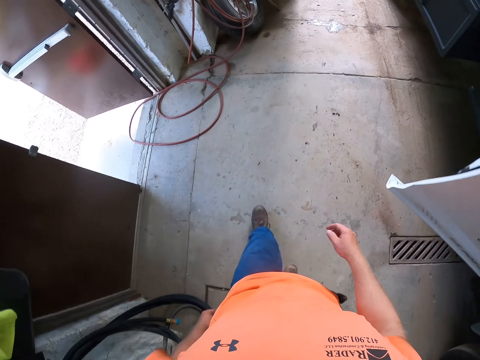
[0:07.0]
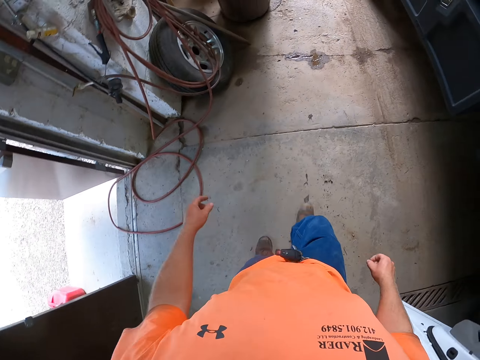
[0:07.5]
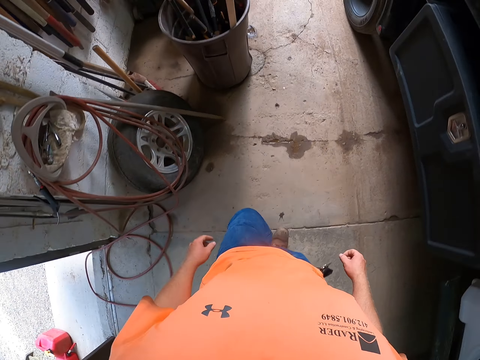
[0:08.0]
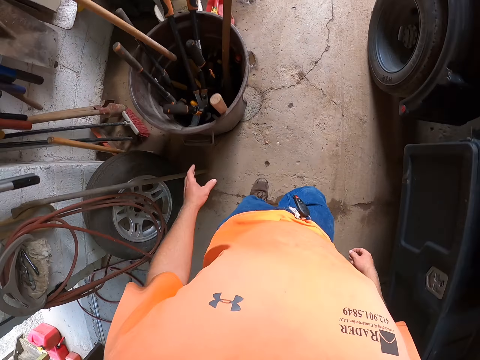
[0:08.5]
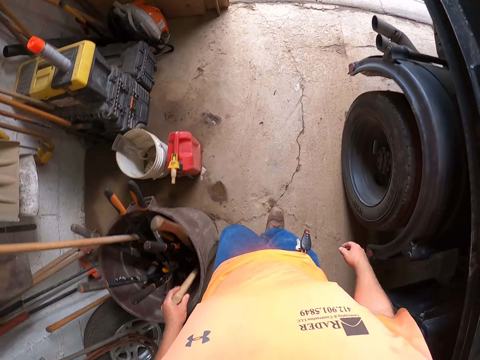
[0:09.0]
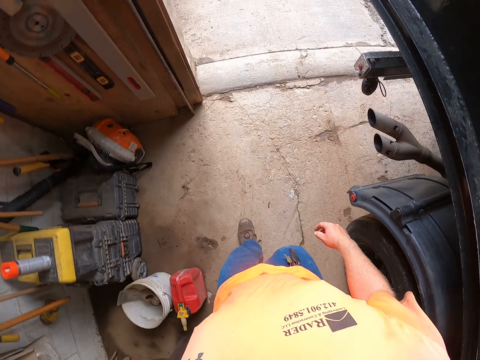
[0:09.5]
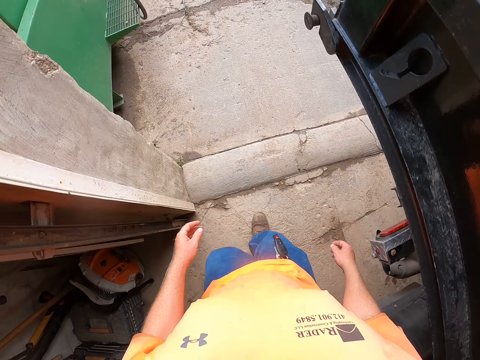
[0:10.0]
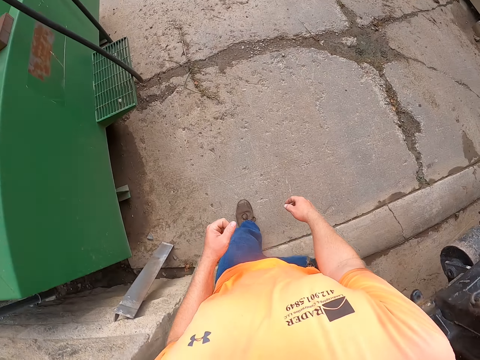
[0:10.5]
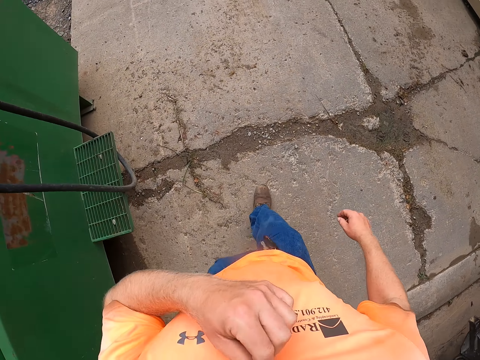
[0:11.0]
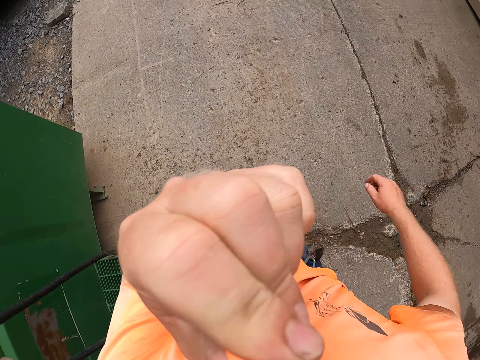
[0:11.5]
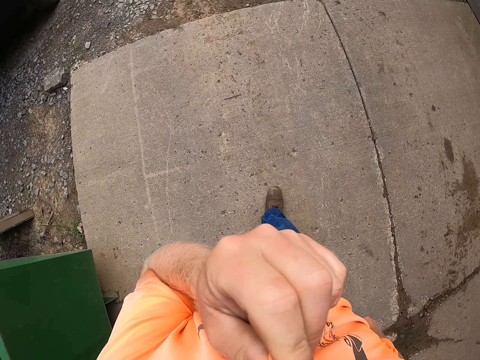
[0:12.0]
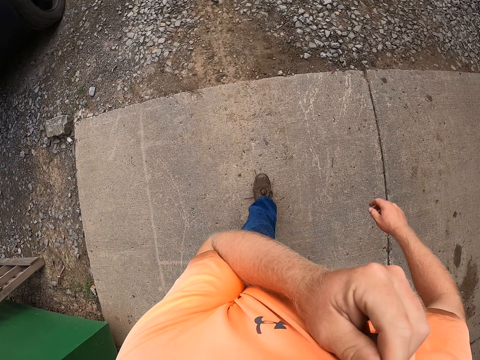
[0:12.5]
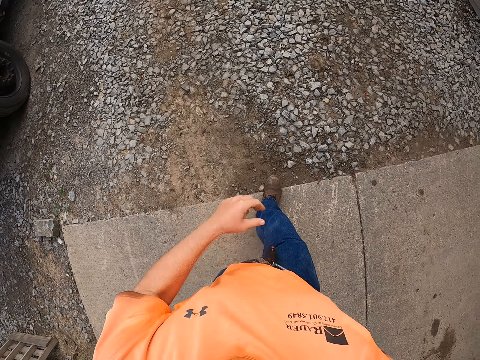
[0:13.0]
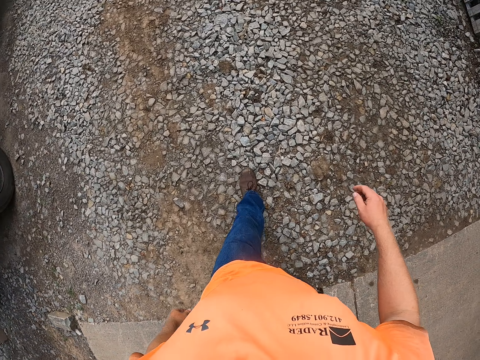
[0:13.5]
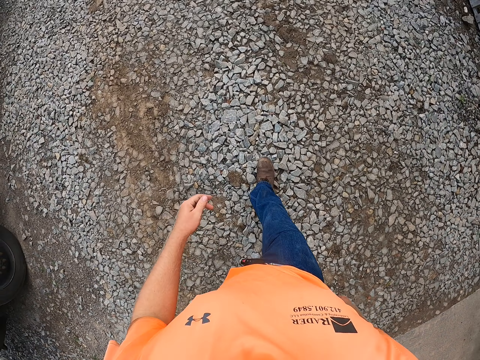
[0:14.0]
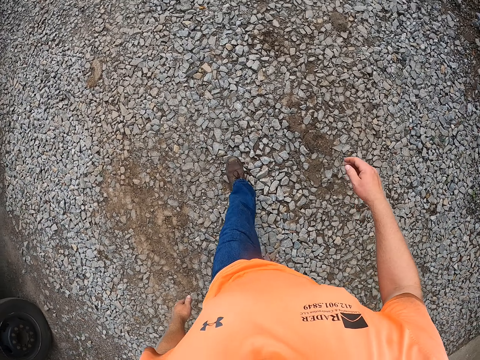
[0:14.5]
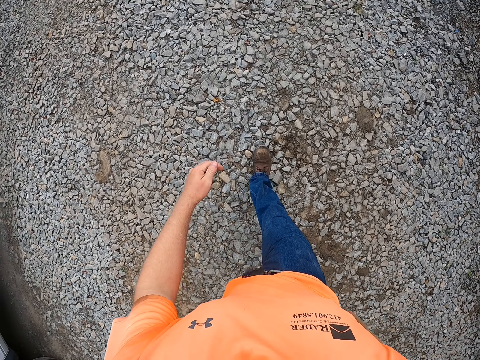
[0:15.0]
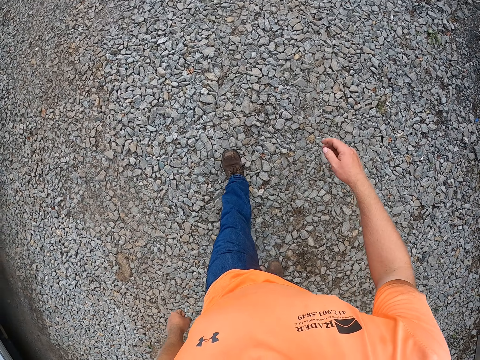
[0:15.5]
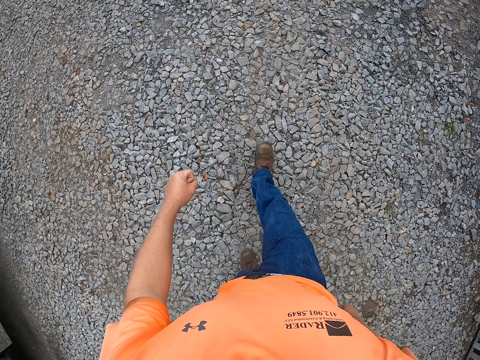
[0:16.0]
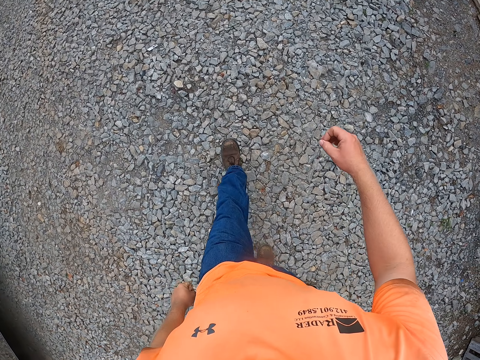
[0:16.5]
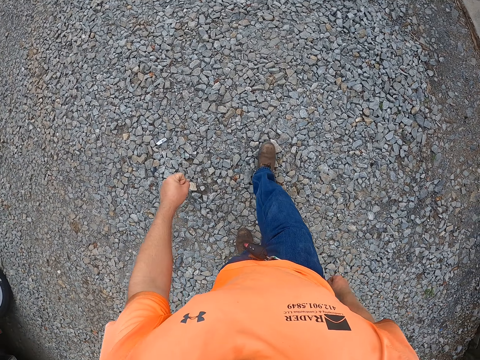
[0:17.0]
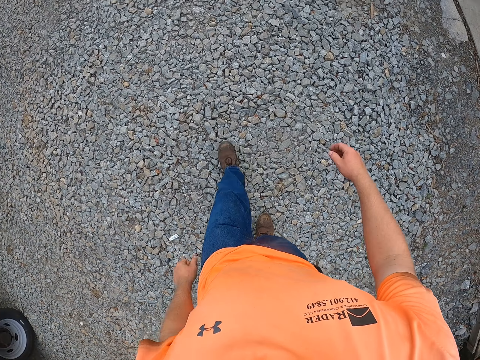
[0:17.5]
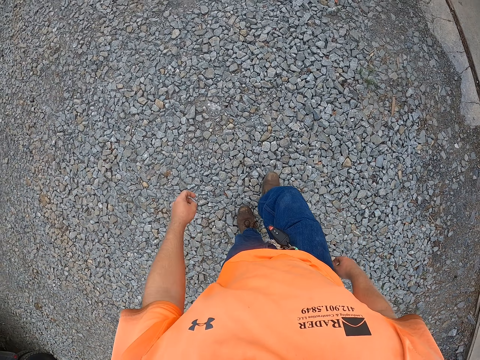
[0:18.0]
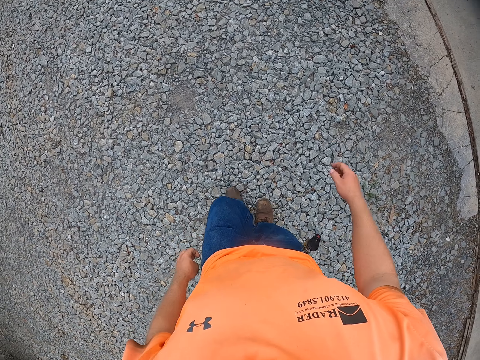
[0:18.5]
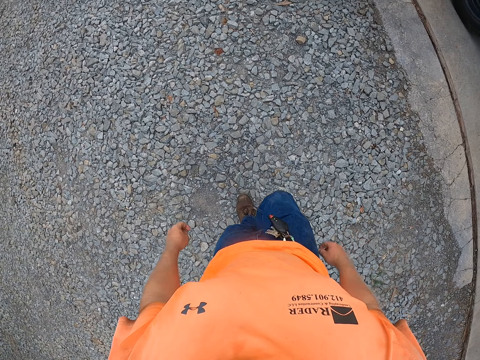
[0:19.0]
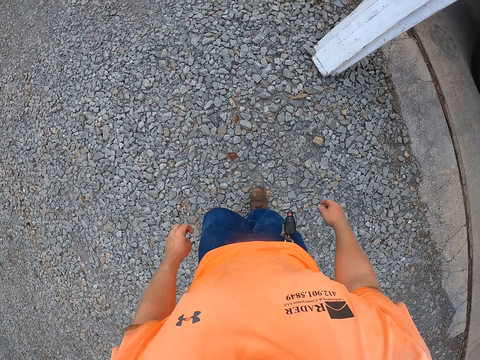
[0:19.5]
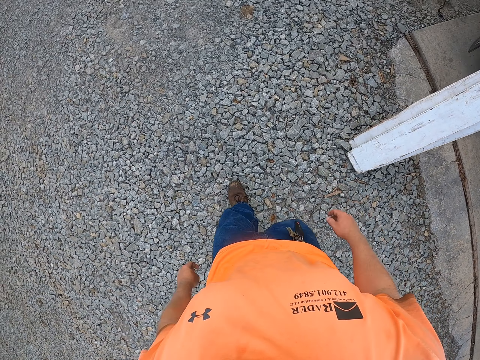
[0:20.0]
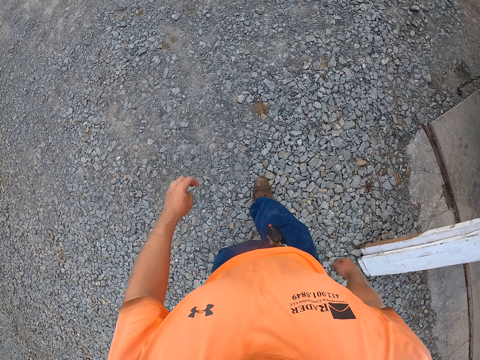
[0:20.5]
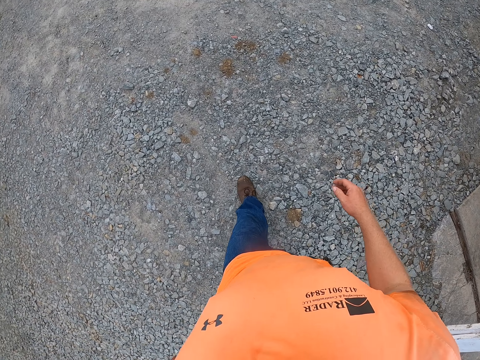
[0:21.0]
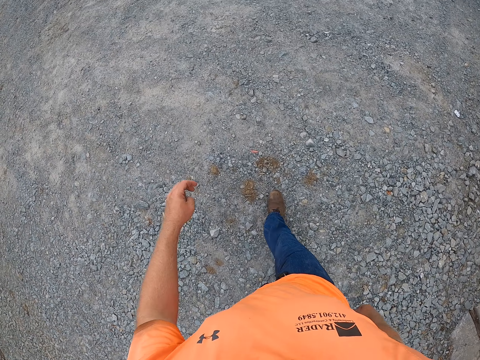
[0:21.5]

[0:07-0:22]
The camera wearer touches a stick in a bucket on the floor with his left hand. He holds his top with his left hand. He cleans his nose with his top.

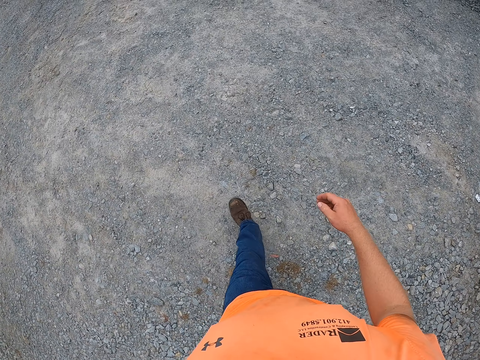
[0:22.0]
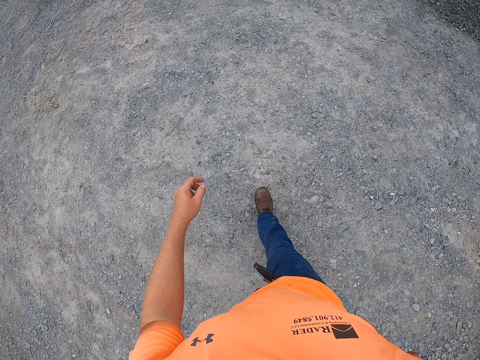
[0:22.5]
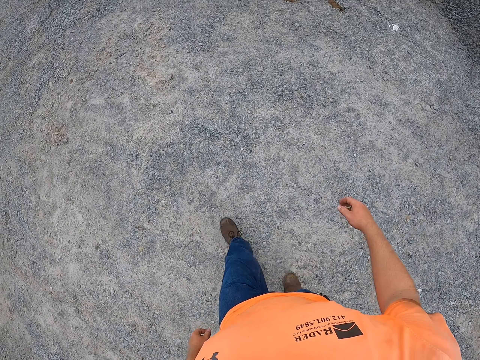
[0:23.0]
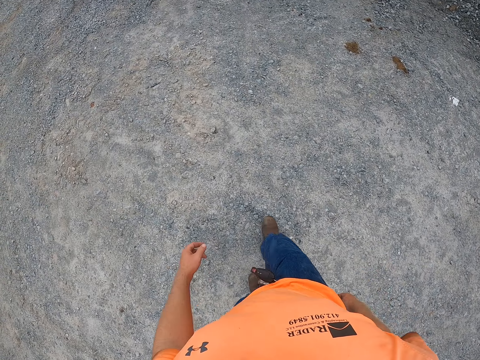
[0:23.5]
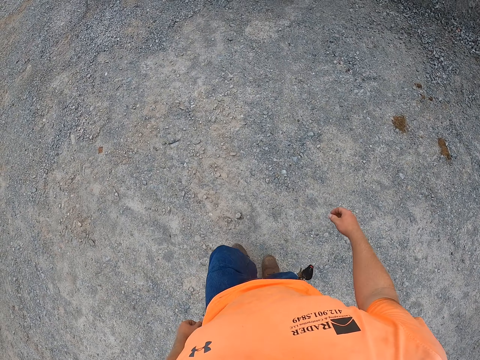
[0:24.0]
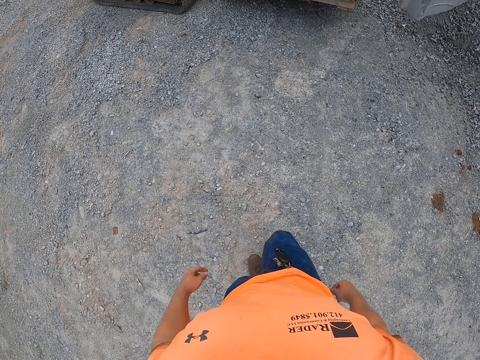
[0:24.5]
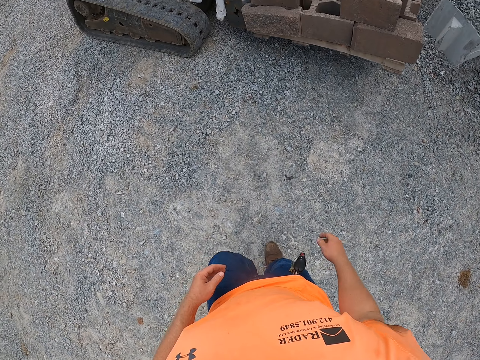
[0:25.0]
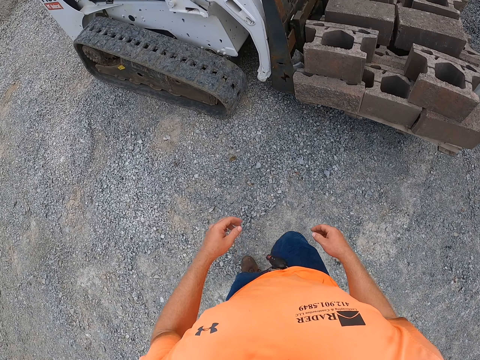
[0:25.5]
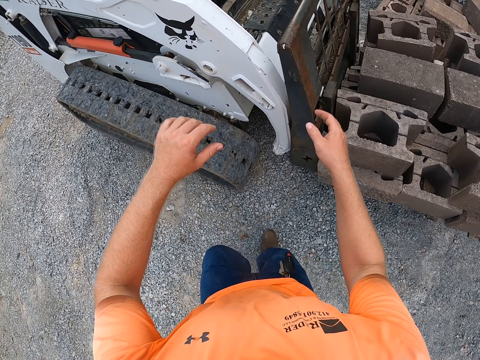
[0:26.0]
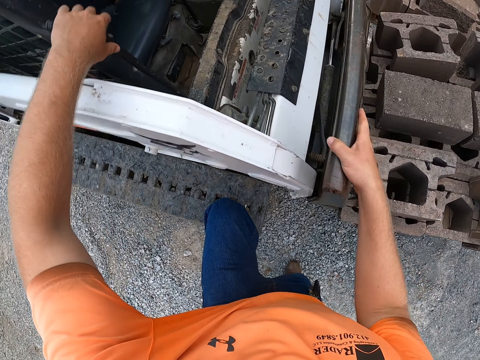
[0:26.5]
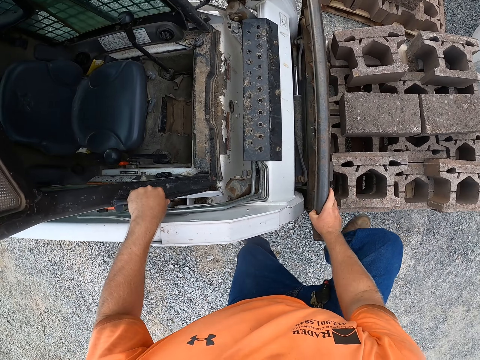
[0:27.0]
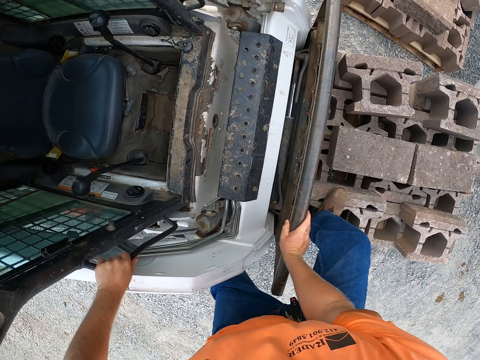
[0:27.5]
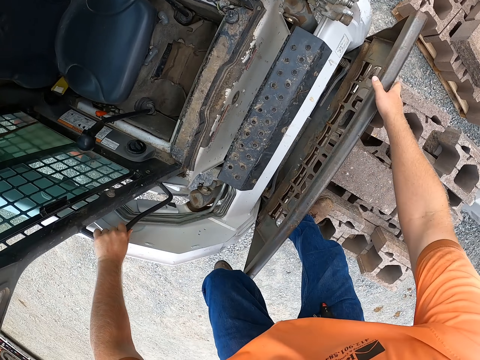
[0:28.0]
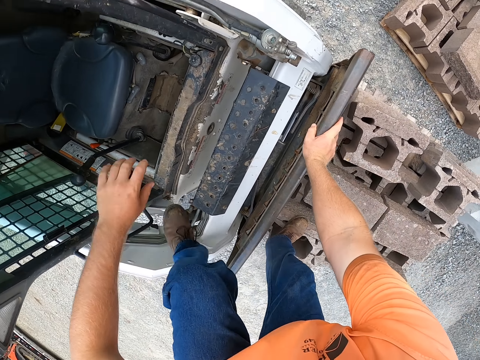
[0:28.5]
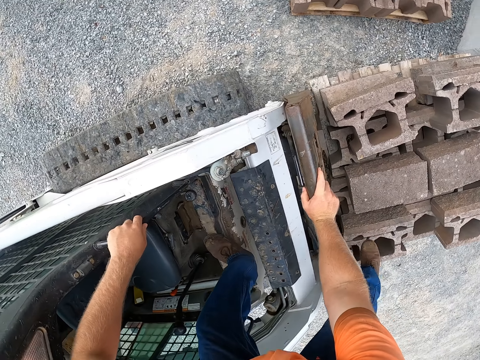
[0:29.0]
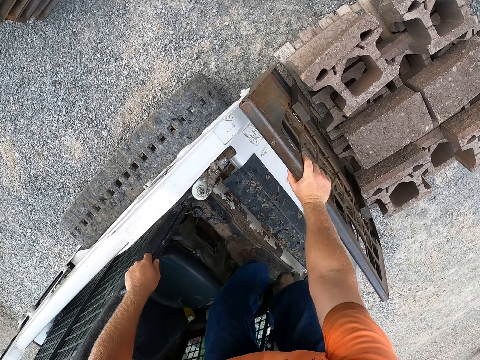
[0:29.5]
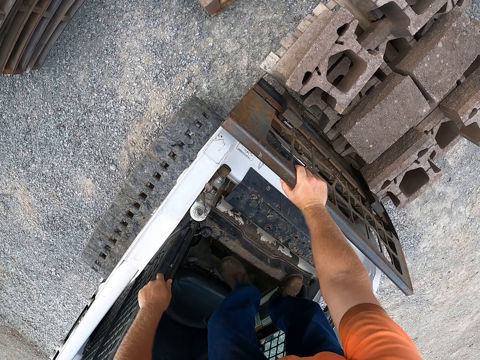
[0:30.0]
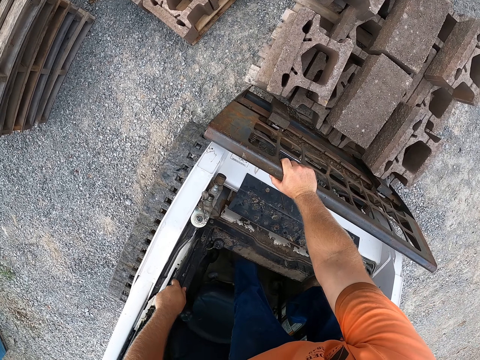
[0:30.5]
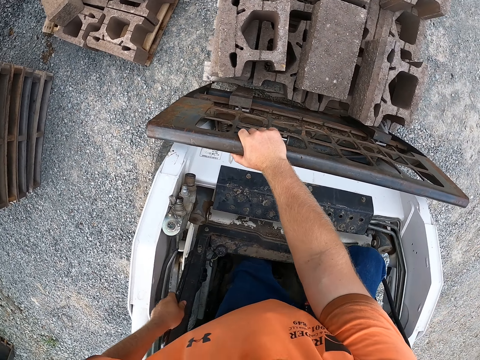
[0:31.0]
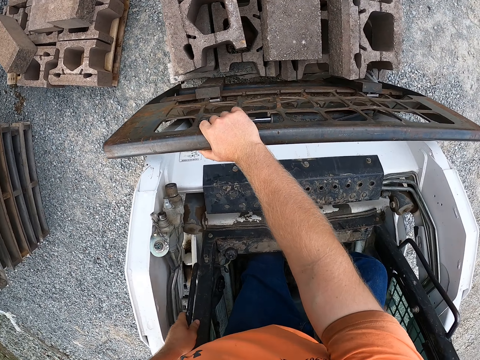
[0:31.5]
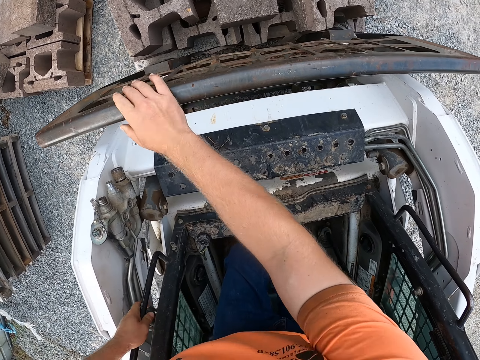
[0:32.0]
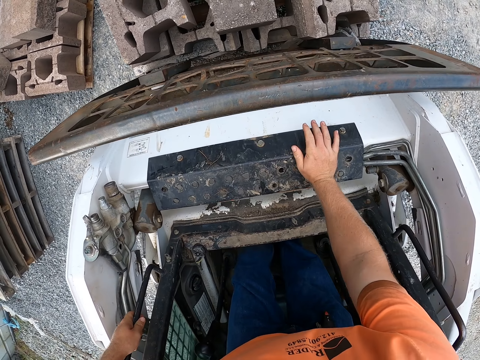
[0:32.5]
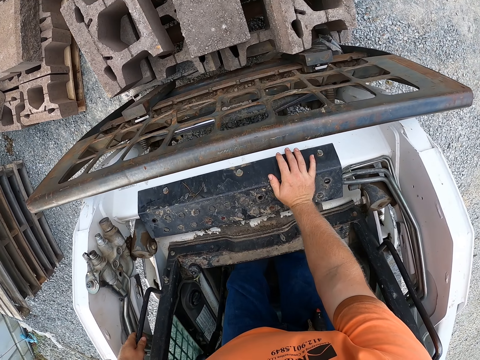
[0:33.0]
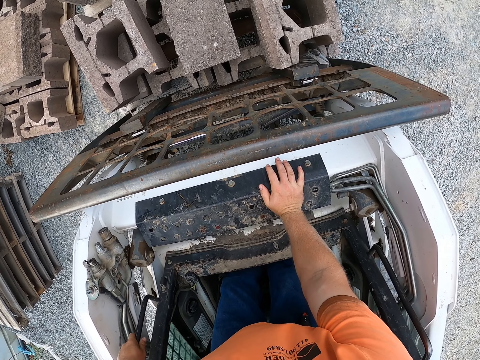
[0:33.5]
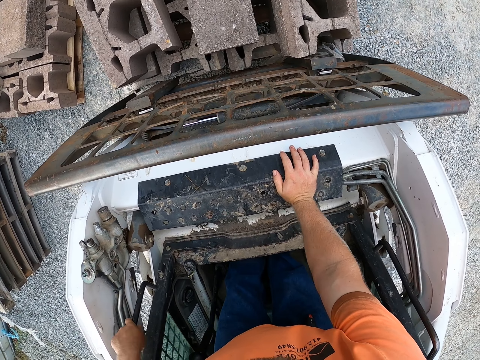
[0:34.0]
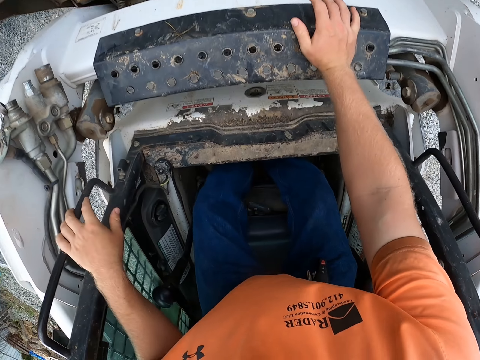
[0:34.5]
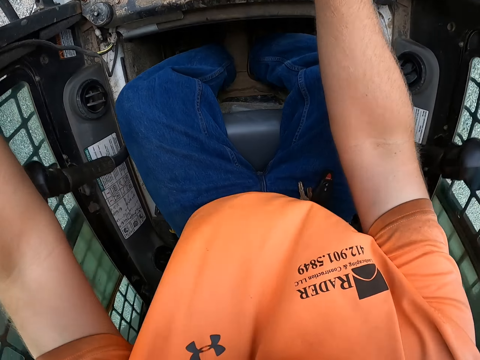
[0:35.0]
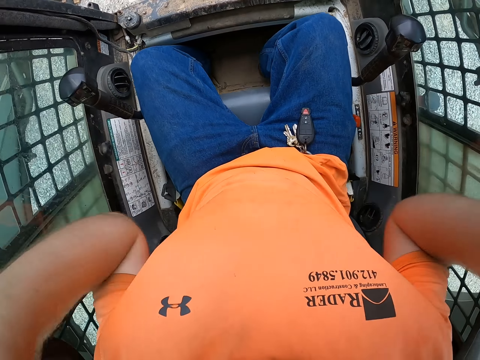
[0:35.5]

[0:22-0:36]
The camera wearer climbs onto a forklift. They sit in a seat in the forklift.
